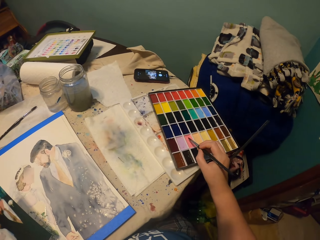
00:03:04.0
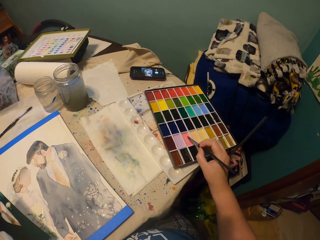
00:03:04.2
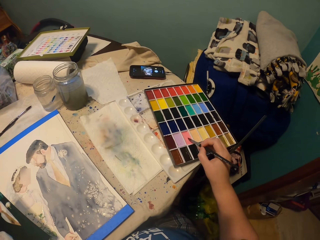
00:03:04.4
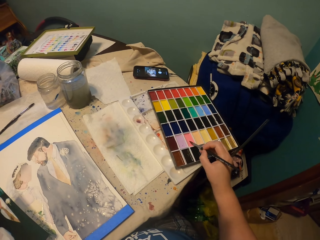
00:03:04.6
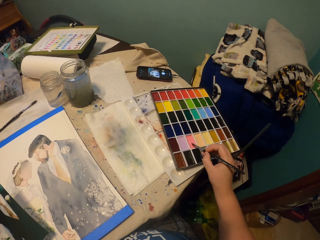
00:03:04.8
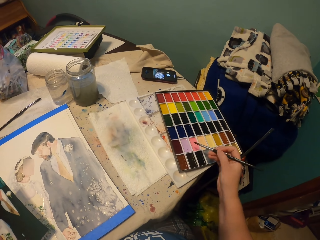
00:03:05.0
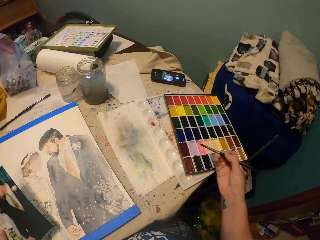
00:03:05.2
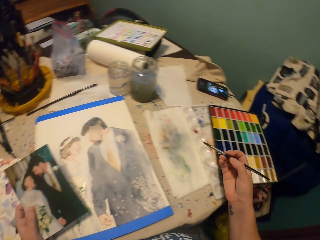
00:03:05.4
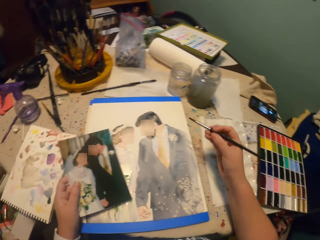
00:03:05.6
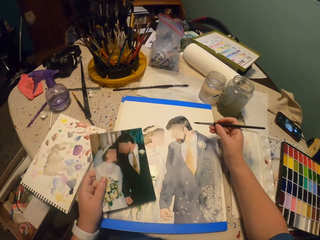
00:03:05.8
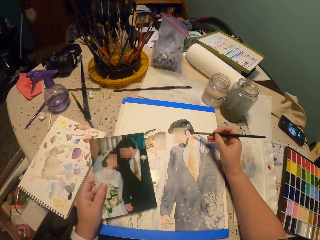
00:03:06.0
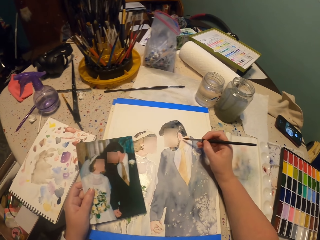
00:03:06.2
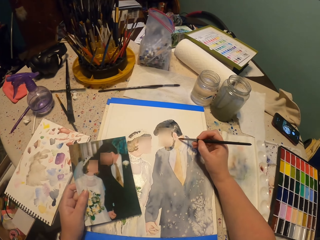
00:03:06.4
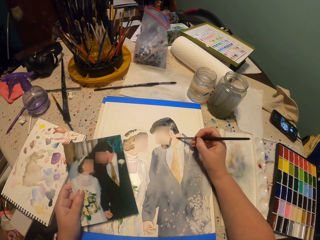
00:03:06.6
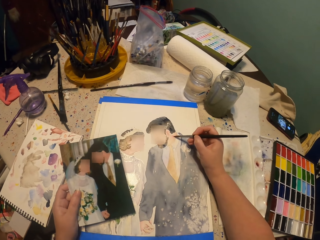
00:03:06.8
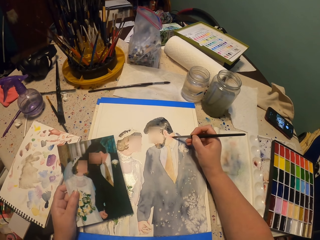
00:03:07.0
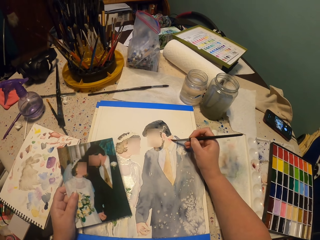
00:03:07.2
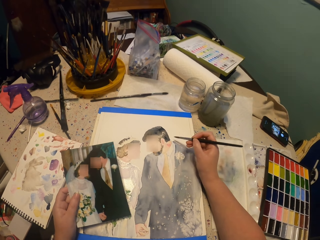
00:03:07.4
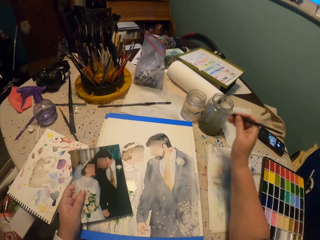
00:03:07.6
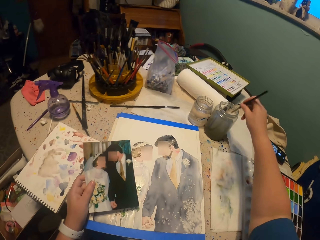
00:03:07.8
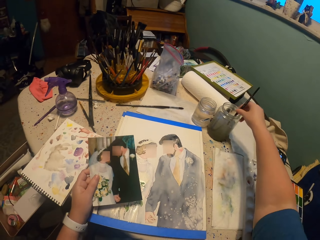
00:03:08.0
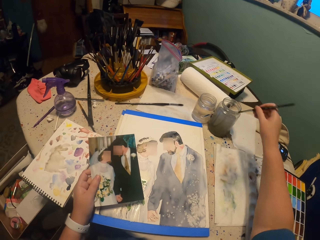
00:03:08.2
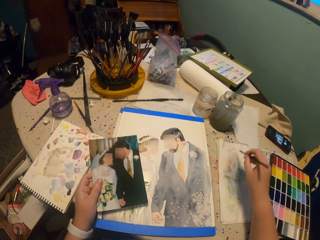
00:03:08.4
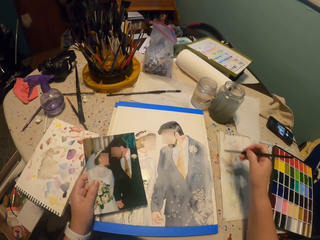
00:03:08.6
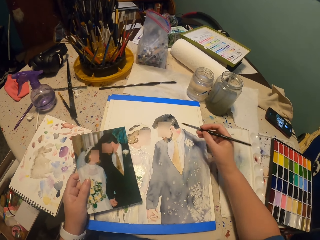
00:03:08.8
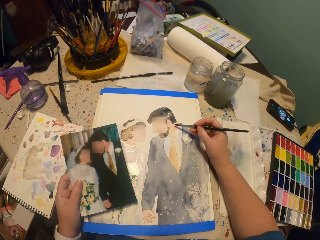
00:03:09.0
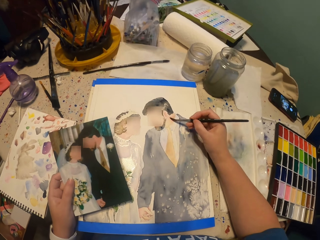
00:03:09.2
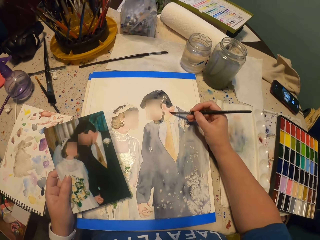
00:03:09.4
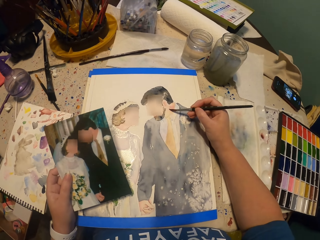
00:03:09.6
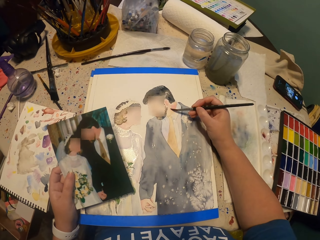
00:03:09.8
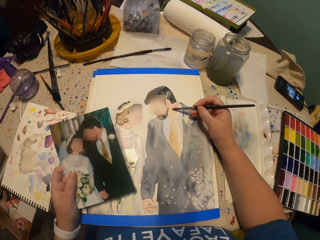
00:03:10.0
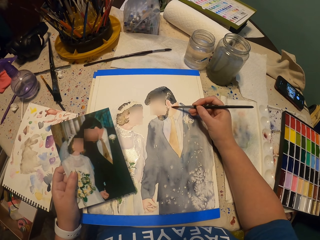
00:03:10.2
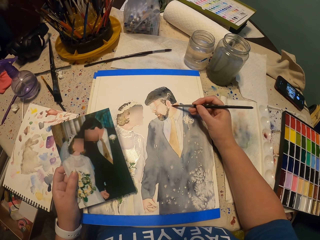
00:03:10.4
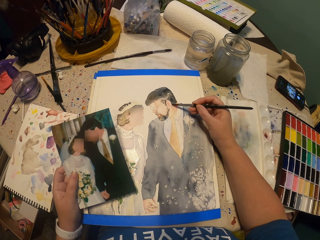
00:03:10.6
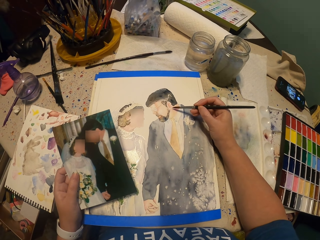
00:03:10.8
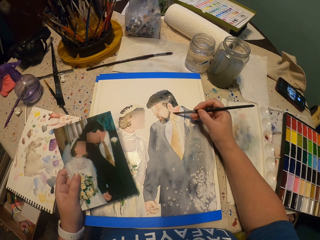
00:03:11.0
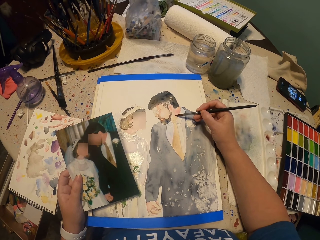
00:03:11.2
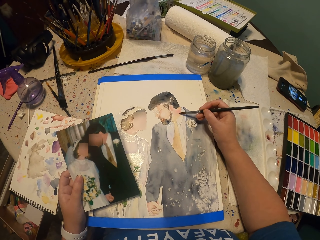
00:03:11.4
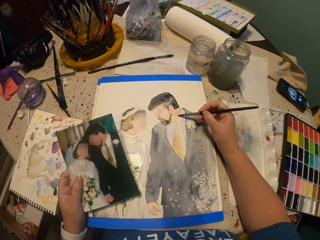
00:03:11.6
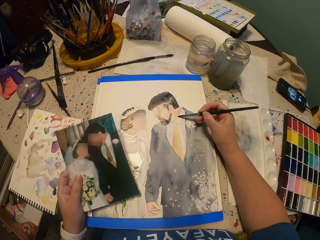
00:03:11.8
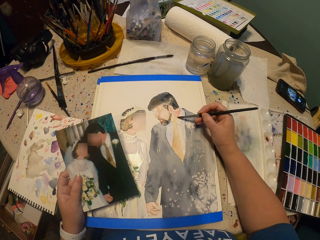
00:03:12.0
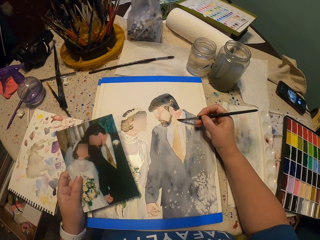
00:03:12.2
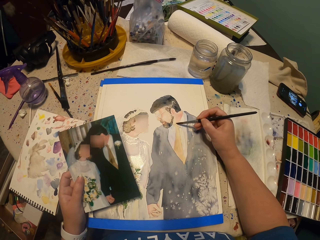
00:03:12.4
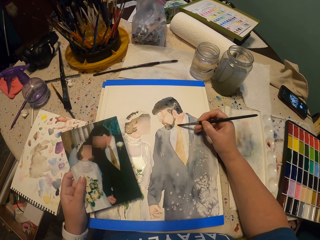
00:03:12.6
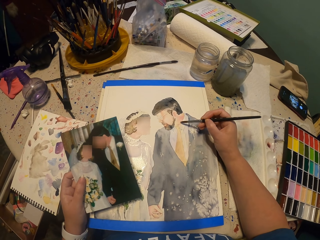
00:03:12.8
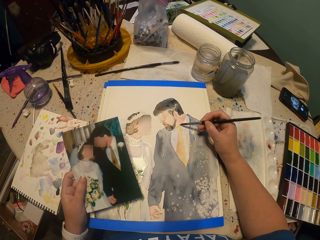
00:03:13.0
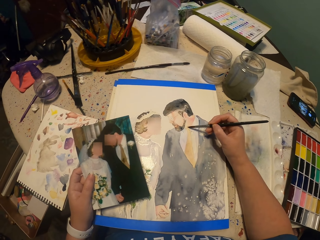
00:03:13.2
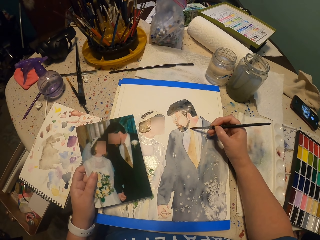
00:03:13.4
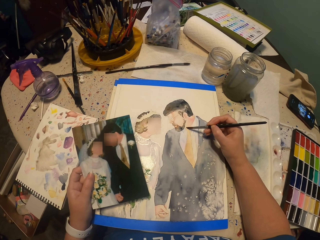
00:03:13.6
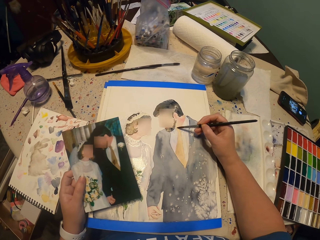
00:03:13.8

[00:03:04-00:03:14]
The camera wearer dips the brush in paint. They pick the color from the water paint. They paint the picture. They dip the paint brush into a glass of water. They squeeze the paint brush on the paper. They paint the picture.

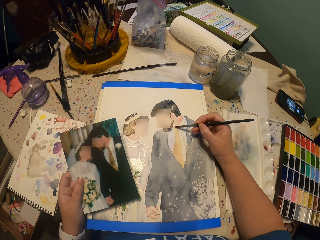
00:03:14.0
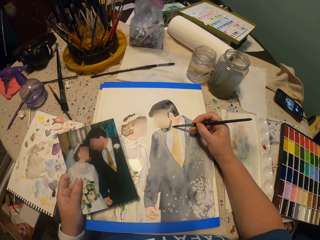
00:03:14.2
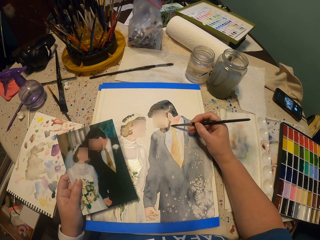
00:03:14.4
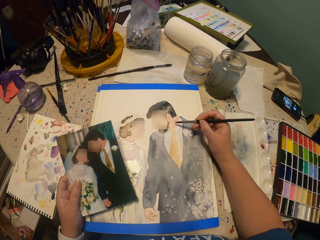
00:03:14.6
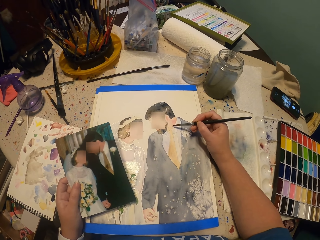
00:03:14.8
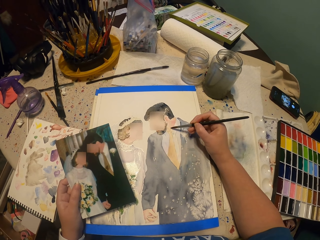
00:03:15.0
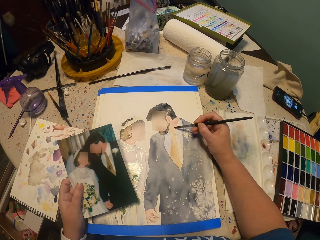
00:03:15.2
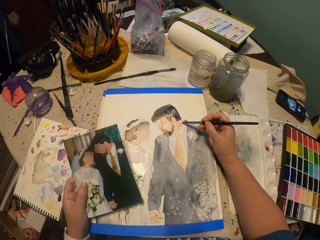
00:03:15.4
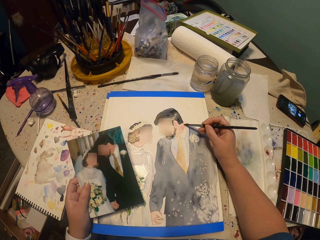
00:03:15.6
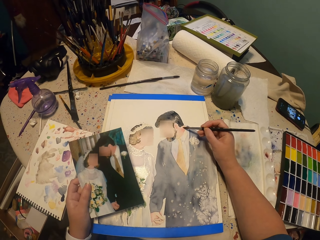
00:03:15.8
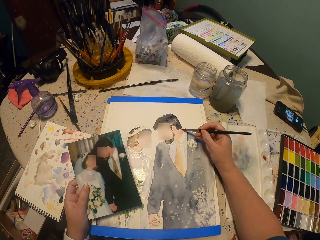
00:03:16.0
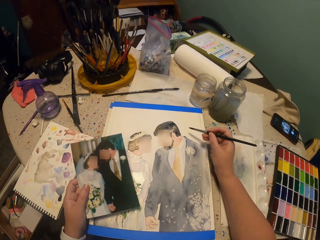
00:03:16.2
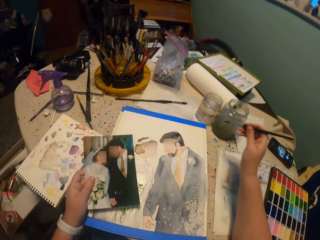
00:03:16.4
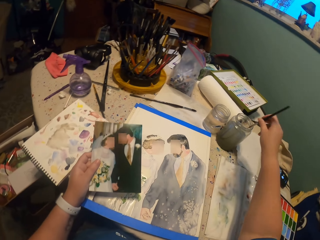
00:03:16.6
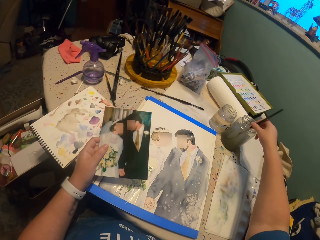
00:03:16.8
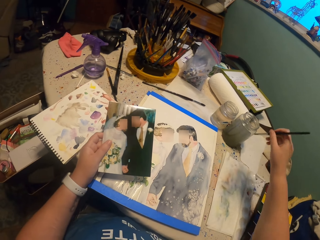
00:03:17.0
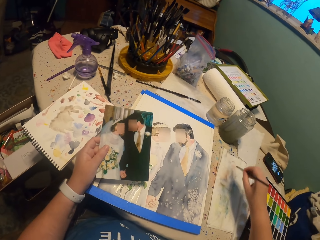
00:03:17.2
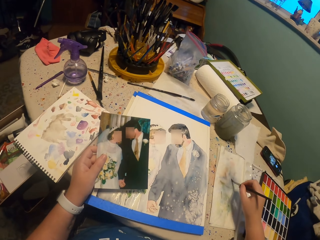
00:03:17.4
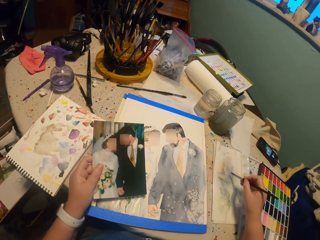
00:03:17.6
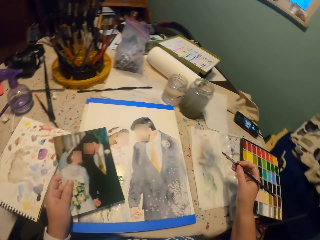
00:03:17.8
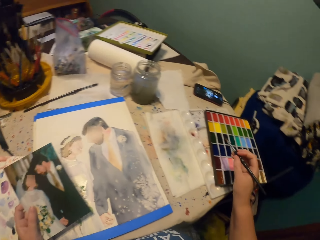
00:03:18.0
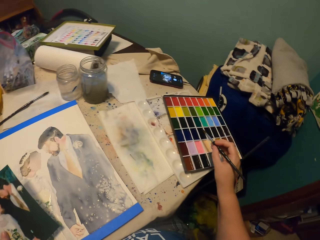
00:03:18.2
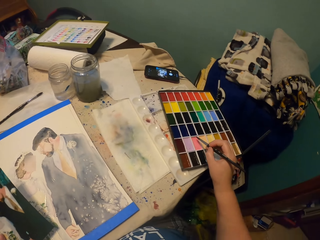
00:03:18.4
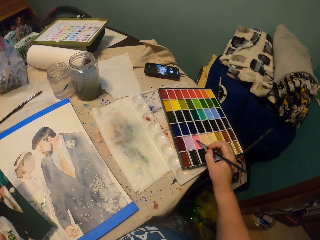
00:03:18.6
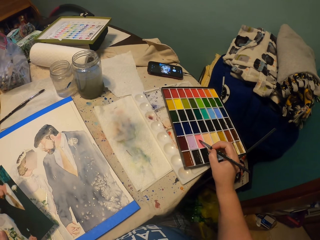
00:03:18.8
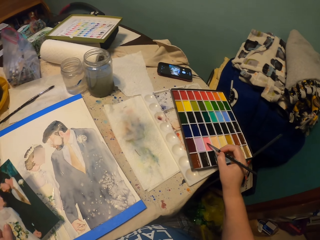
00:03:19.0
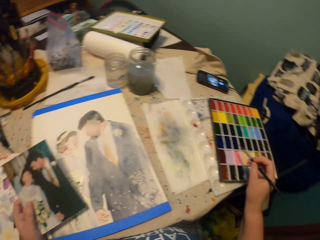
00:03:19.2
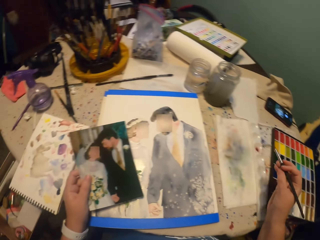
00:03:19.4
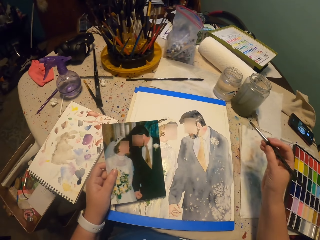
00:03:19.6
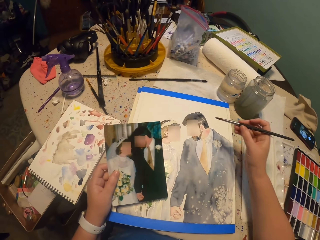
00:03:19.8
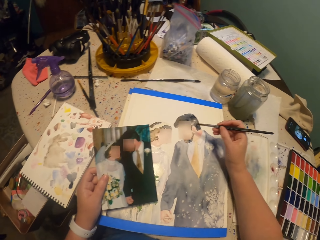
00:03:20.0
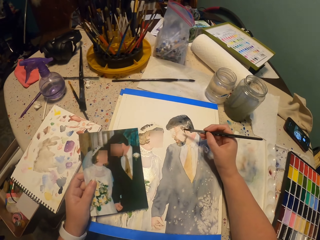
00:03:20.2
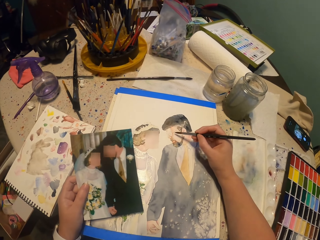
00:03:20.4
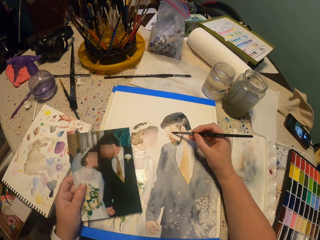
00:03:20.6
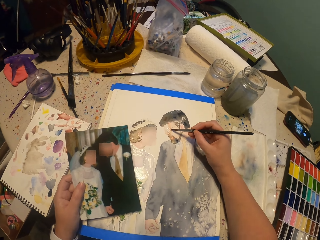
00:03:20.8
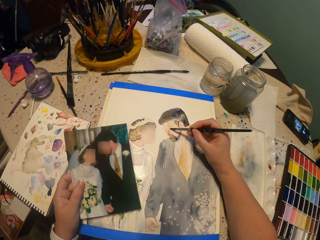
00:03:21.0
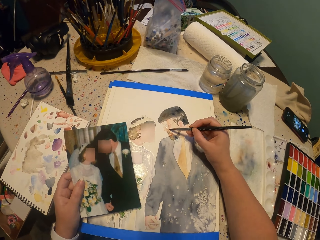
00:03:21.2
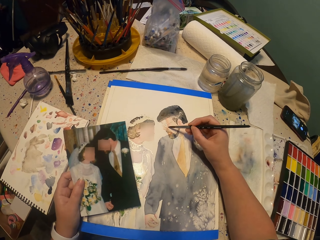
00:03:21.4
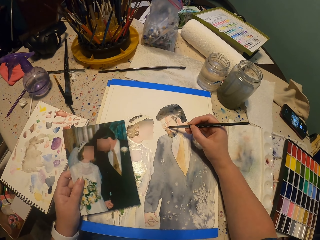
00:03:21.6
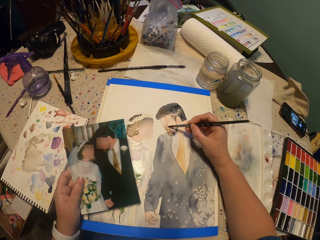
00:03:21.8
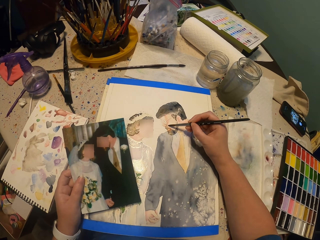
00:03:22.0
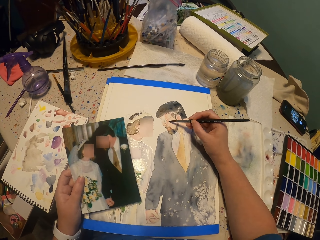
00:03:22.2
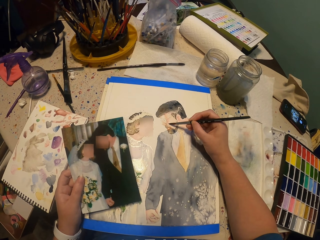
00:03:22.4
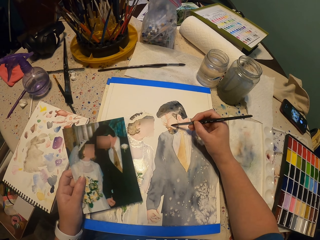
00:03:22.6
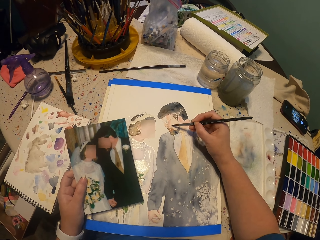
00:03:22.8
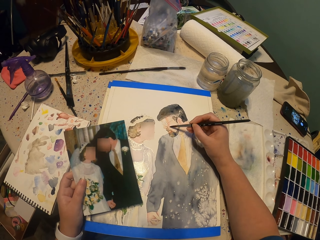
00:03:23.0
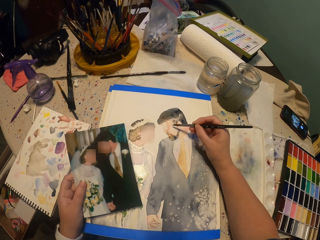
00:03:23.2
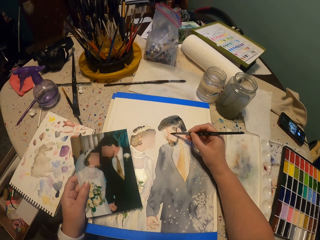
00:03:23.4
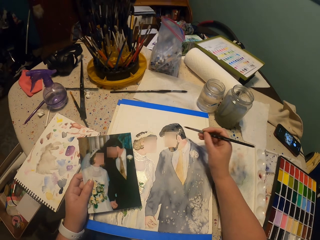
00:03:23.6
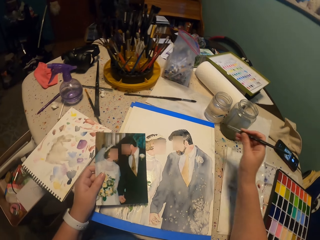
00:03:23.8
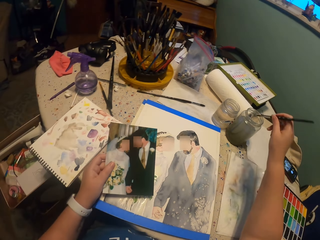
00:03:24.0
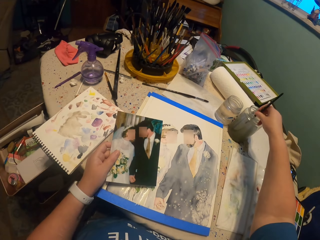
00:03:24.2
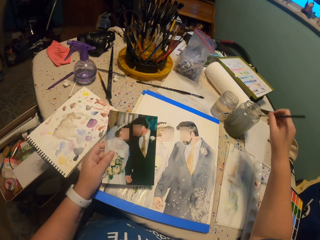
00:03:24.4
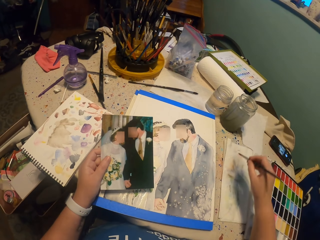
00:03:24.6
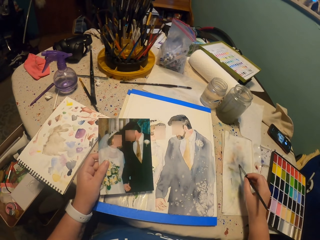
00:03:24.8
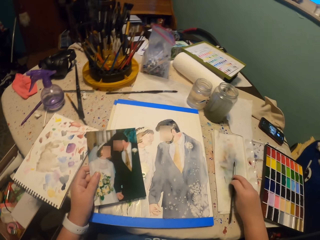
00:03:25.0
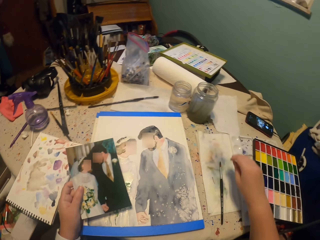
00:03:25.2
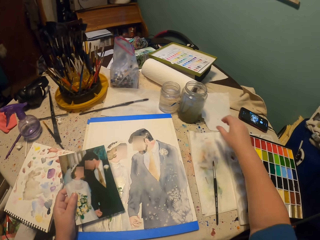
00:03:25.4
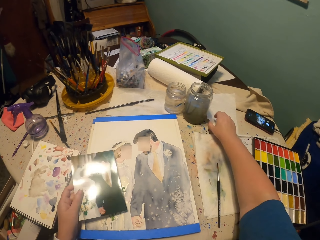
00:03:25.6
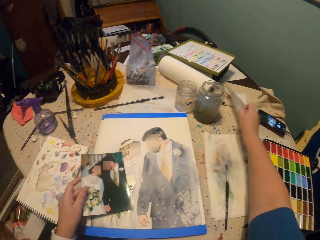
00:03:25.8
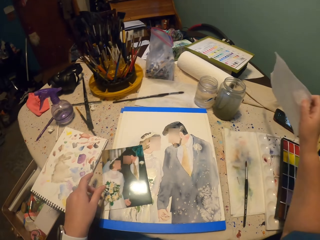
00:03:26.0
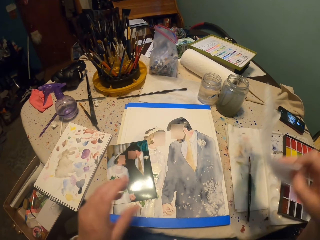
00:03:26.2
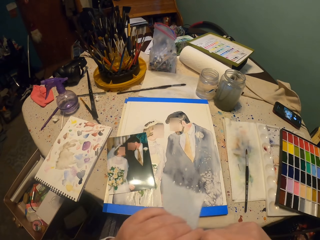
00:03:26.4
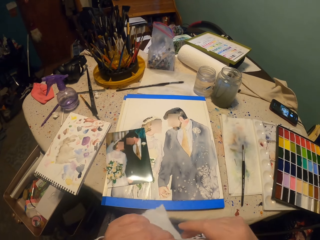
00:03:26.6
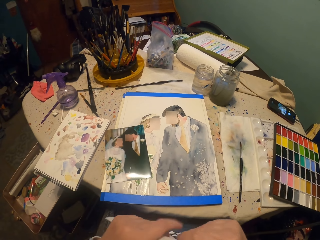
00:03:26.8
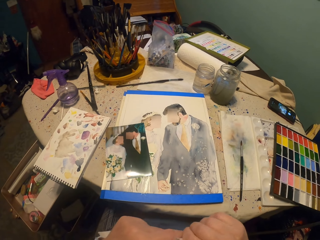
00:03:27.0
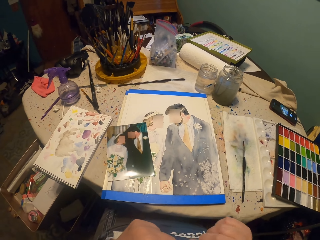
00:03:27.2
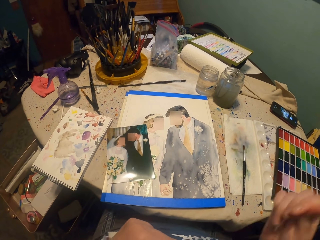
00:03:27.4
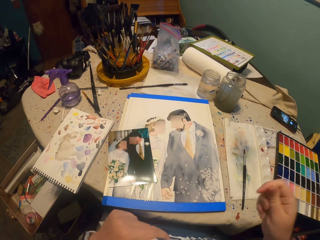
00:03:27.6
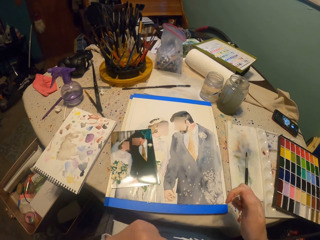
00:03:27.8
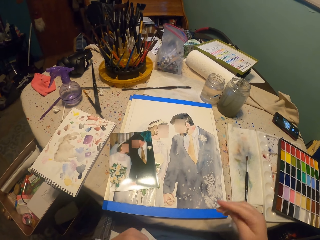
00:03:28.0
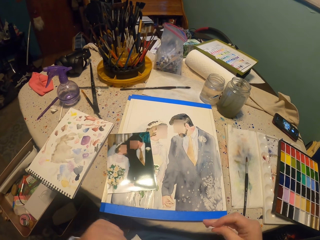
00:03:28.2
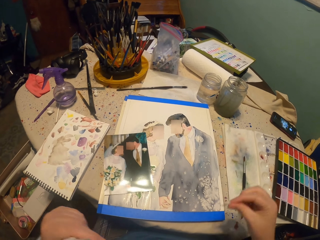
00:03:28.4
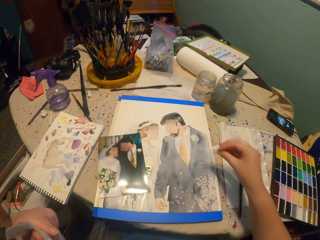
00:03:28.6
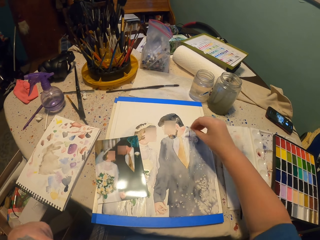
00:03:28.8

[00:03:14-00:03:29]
The camera wearer dips the paint brush into a glass of water. They squeeze the paint brush on the paper. They pick the color from the water paint. They paint the picture. They dip the paint brush into the glass of water. They squeeze the paint brush on the paper. They pick a piece of paper from the table. They pick a piece of cotton from the table.
